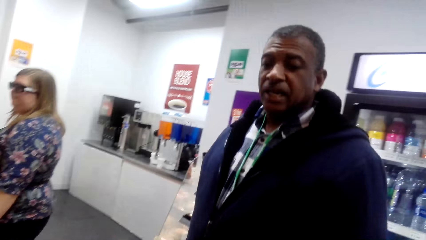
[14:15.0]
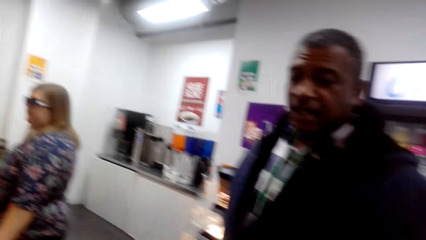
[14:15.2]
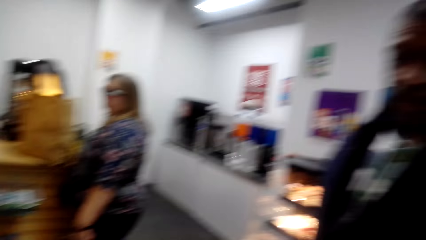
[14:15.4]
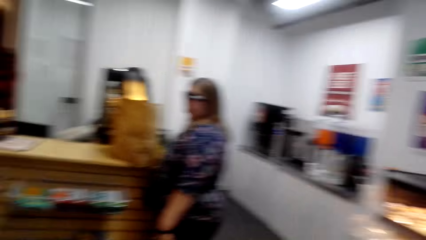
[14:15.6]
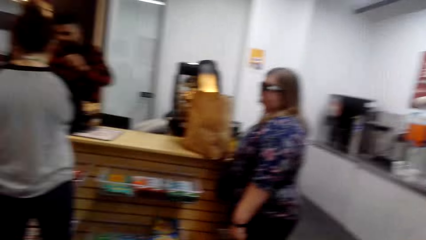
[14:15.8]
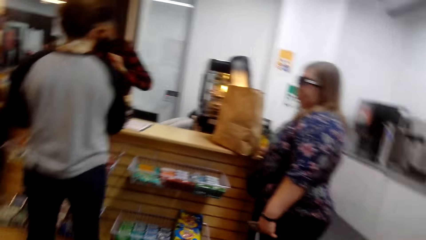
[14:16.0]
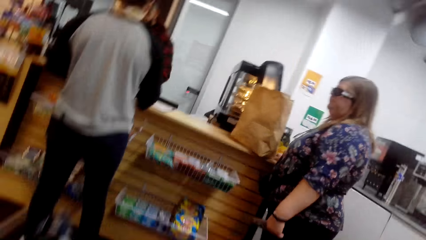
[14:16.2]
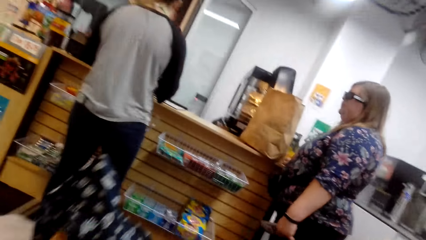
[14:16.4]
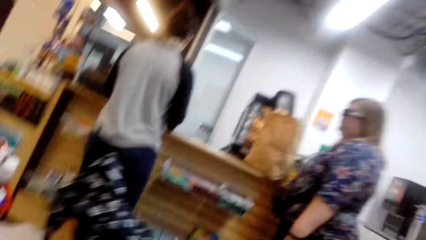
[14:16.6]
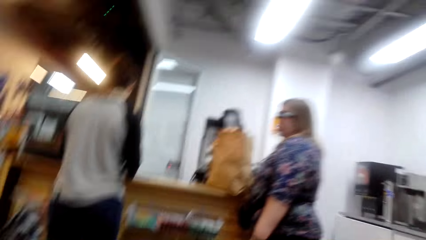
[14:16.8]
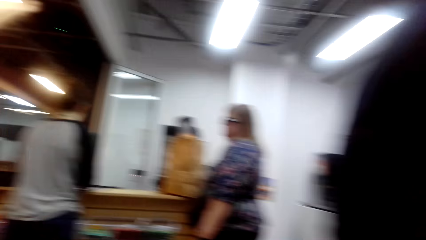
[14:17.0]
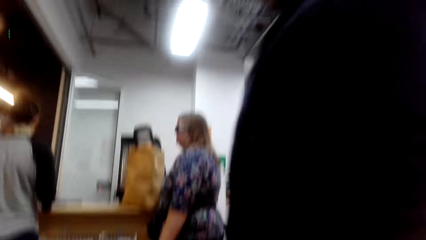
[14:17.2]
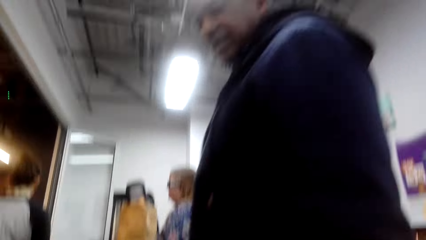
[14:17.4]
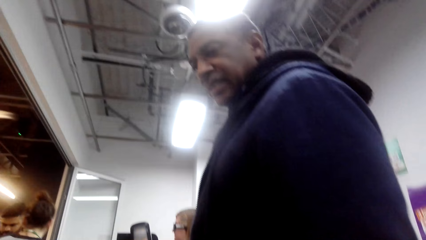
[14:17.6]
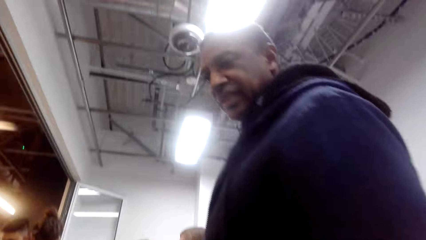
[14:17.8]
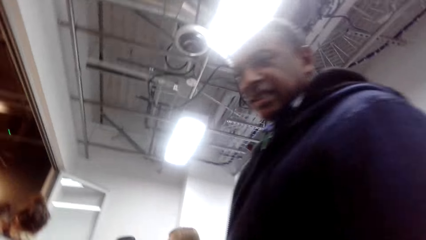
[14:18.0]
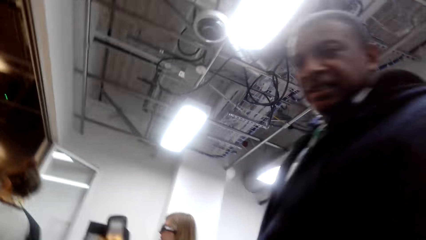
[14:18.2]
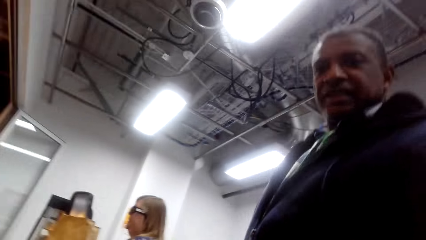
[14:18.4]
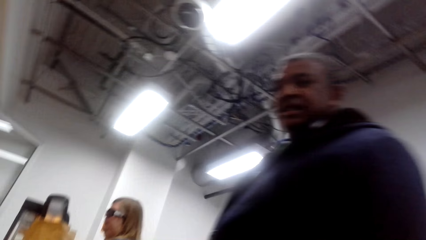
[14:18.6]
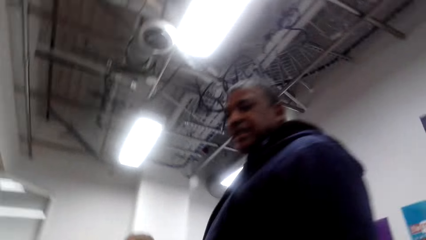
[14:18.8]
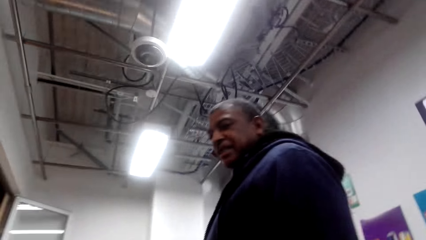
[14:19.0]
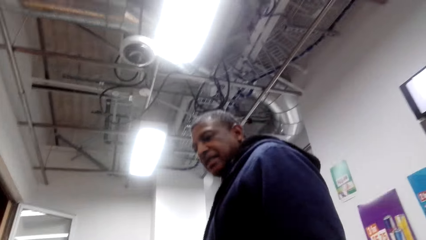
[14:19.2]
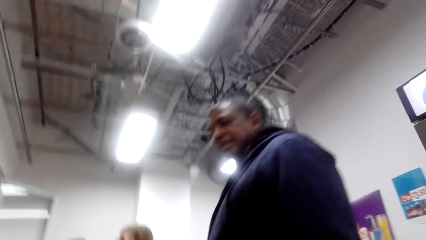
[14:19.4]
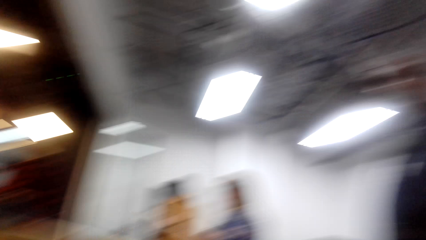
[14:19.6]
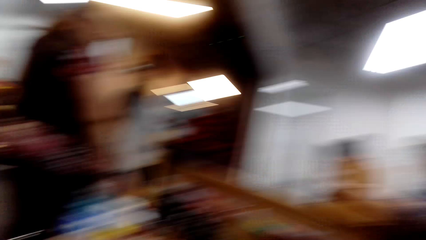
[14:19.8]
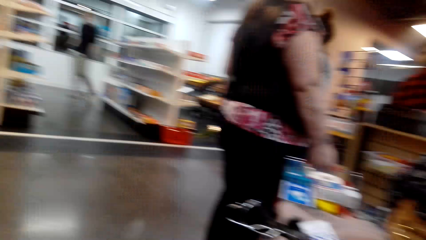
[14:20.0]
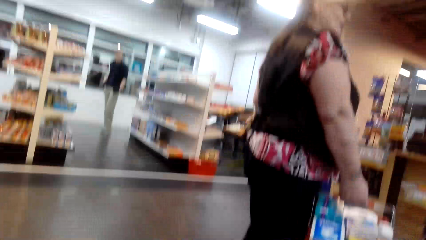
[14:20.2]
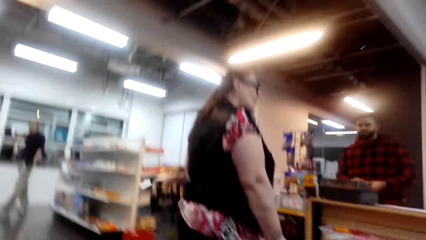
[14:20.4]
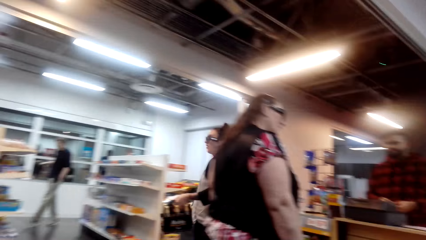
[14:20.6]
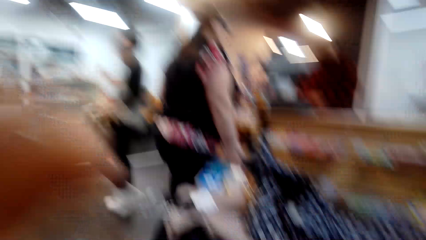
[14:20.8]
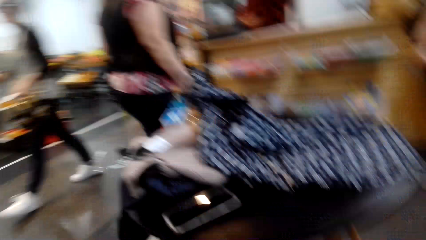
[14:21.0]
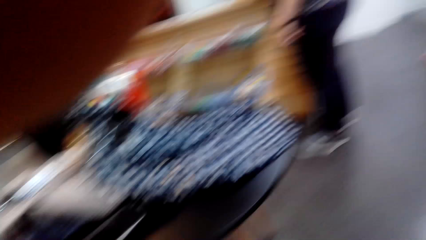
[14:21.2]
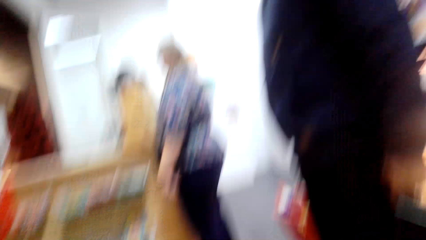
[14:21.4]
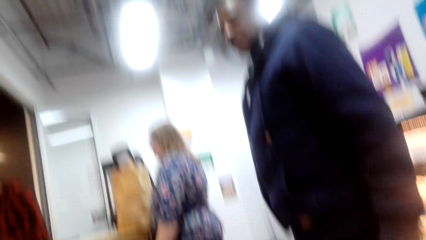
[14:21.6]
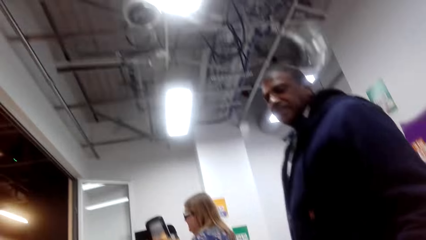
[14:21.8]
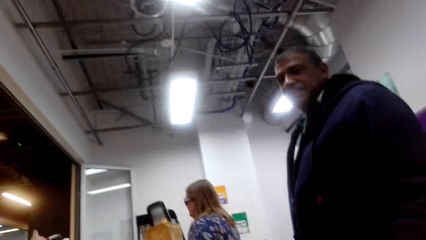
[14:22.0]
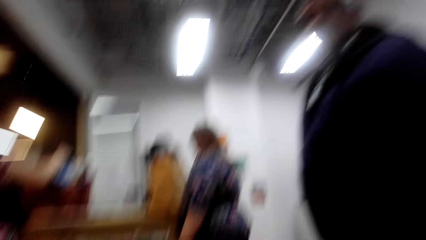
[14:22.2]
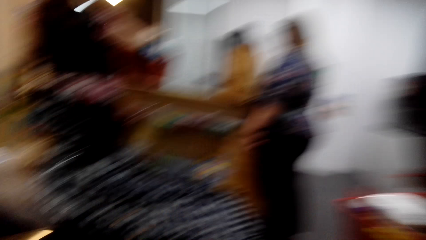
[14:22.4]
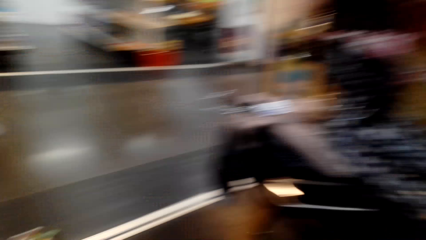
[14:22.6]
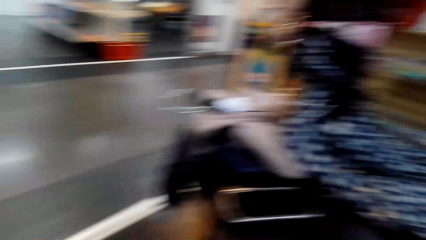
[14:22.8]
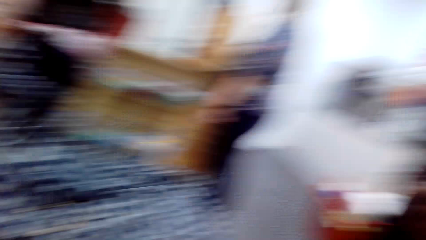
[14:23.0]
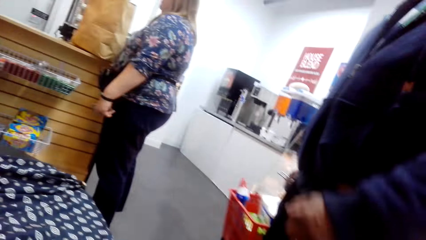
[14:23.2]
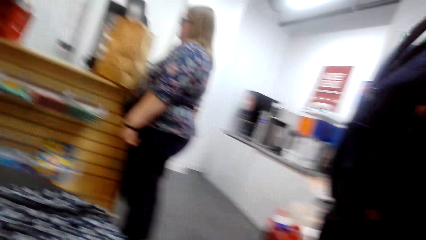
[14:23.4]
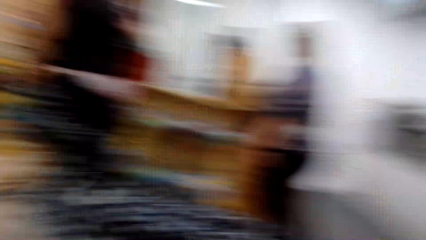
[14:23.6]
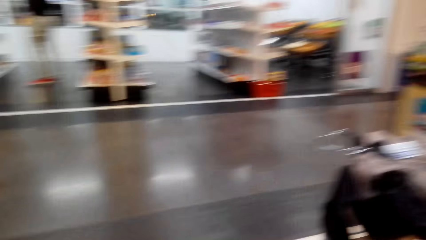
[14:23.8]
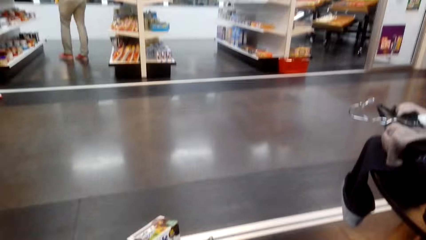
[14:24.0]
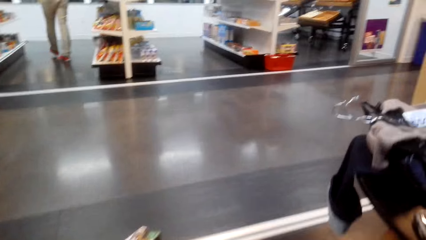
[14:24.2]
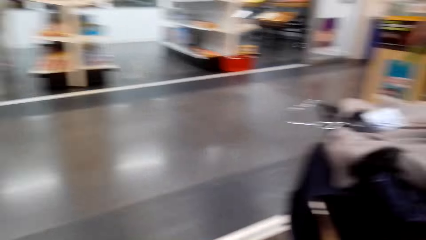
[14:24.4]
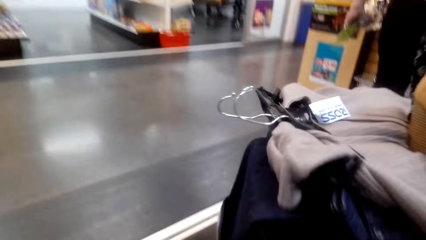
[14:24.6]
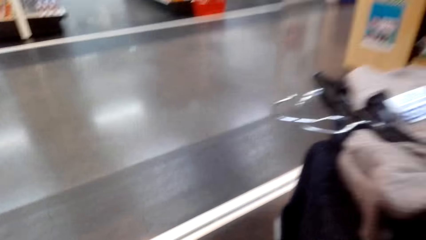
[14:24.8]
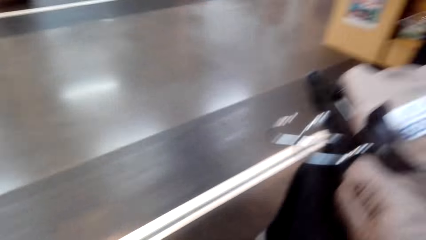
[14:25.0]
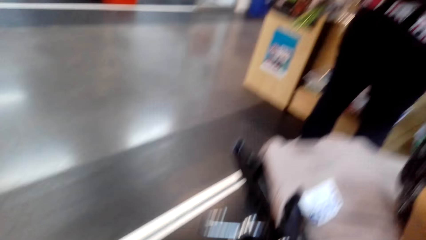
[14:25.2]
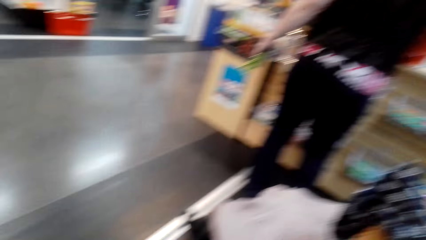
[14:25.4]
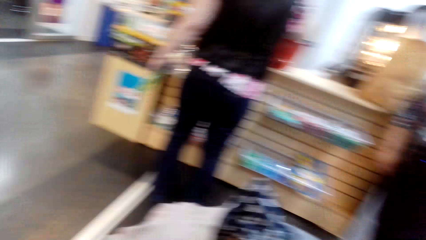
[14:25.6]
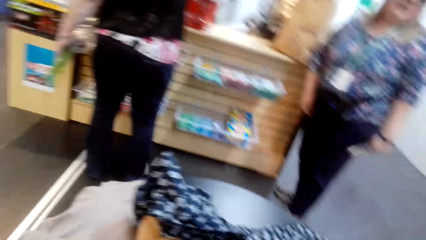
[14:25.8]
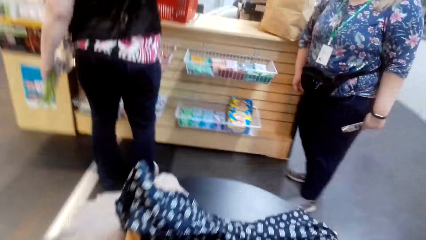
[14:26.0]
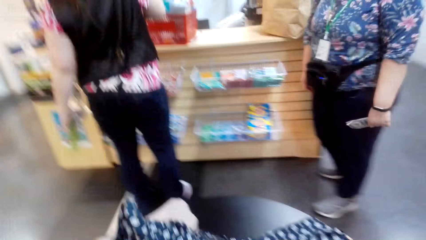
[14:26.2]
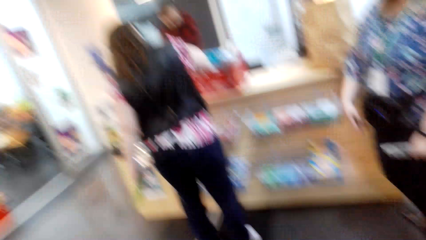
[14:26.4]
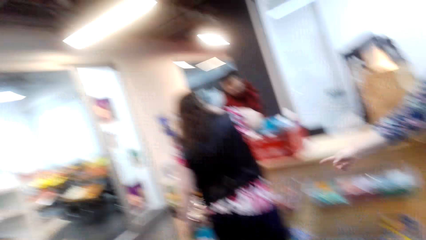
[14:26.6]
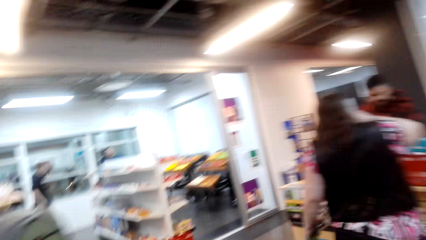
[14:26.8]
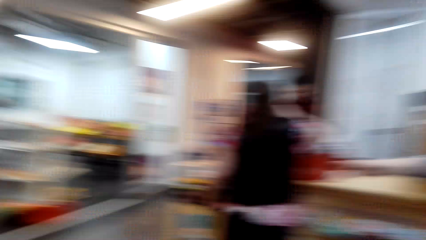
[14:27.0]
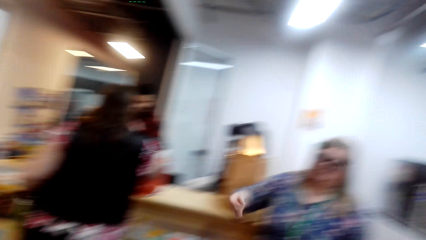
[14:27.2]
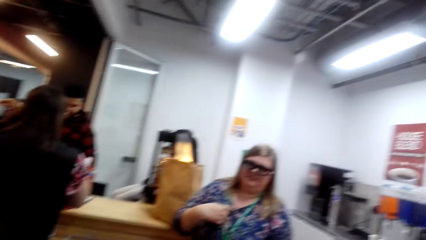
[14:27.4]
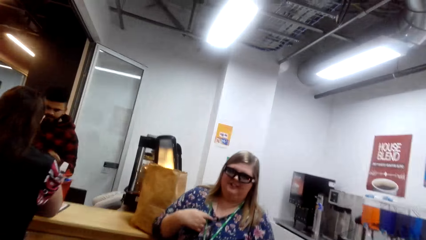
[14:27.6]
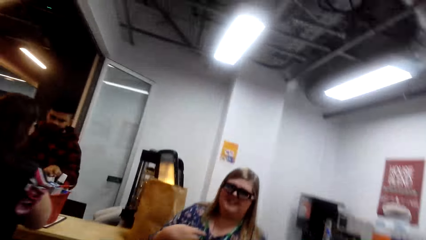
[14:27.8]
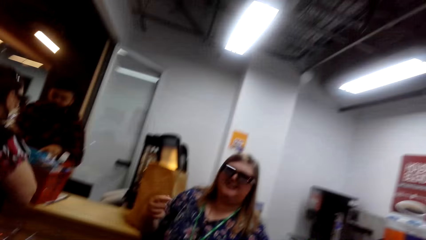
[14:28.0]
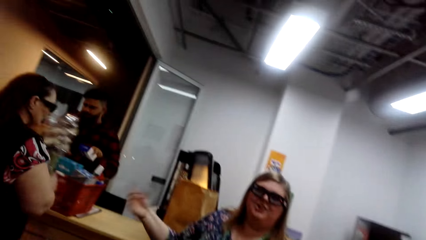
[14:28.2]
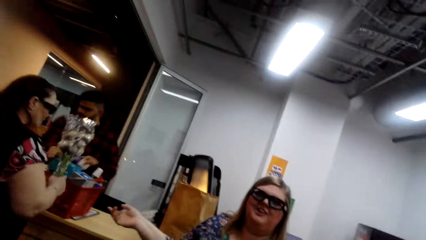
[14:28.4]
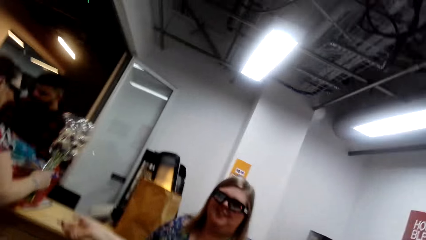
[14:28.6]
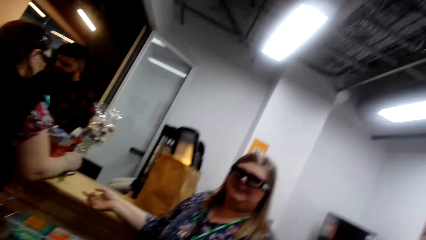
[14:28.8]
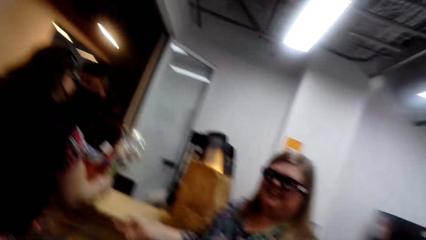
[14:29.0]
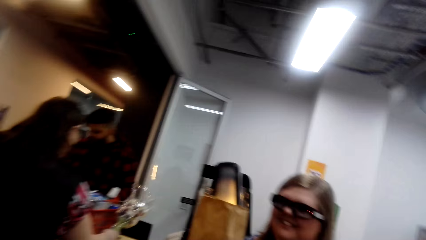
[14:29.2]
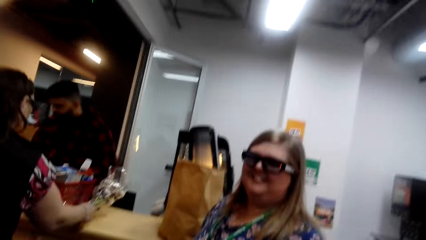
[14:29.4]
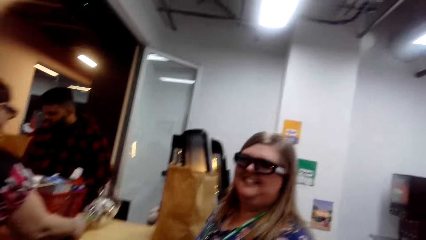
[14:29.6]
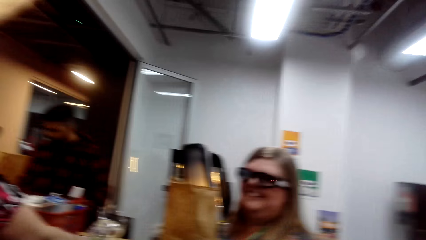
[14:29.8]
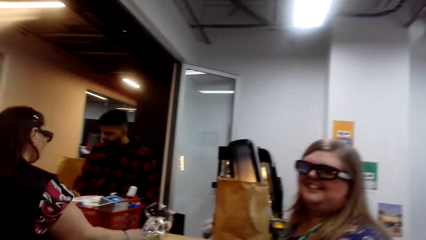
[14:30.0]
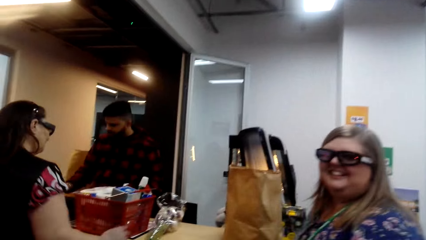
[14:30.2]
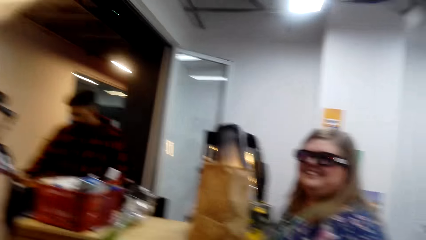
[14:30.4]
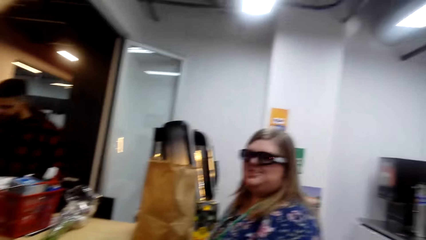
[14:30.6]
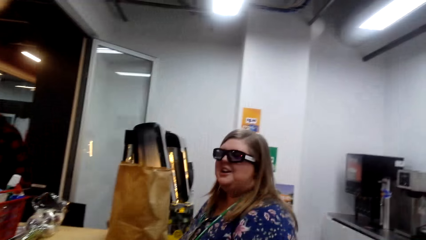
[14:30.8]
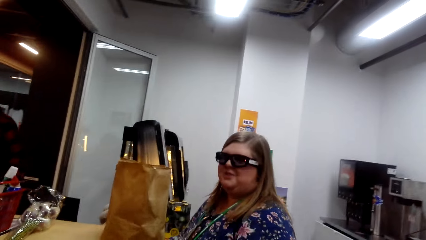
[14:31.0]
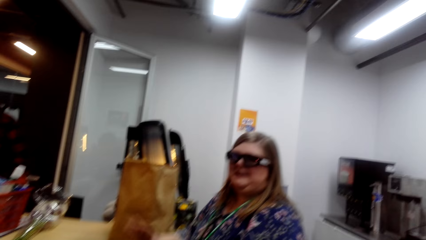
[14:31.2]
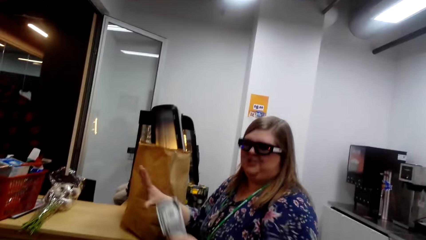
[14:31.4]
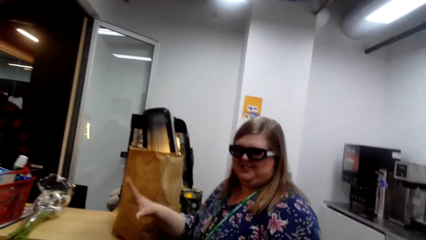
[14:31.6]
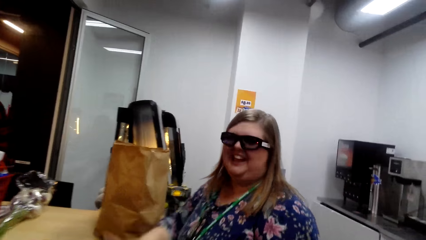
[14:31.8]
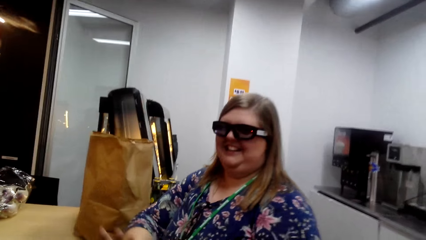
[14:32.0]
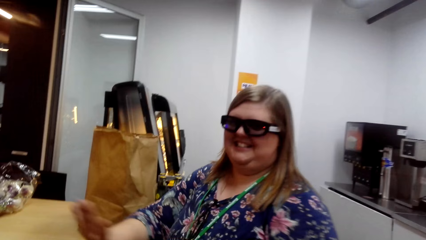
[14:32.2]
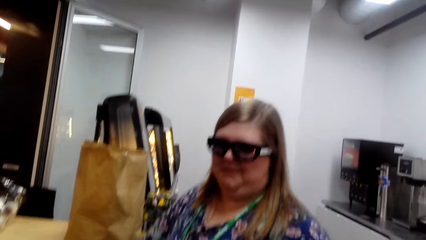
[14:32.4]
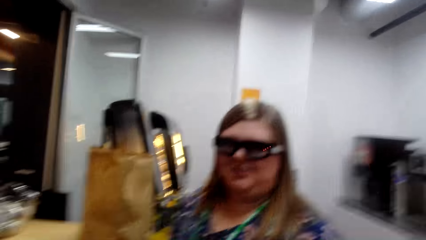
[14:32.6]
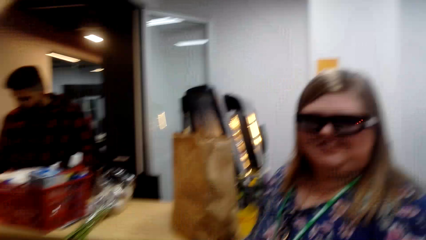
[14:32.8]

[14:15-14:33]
A man stands near the camera wearer. The camera wearer talks to a person. He looks around. He moves his head. He stands up. A woman converses with the camera wearer. The camera wearer walks around. He talks to the woman. The woman talks to the camera wearer.
